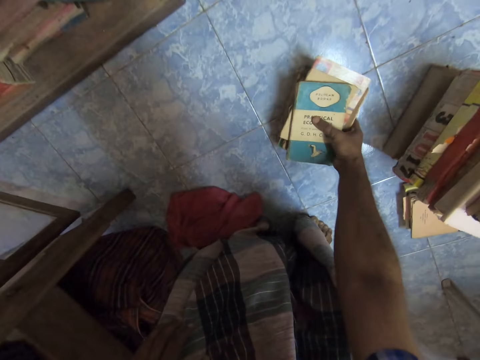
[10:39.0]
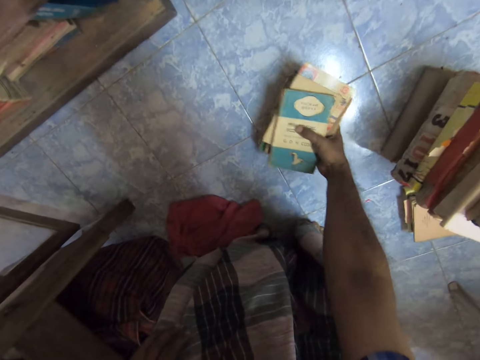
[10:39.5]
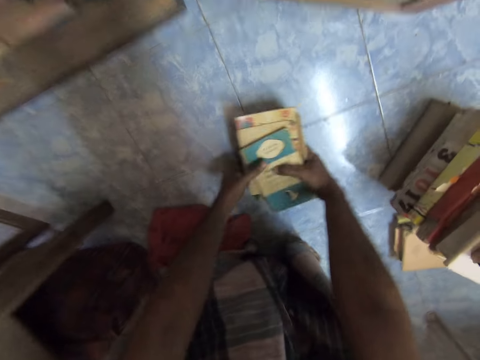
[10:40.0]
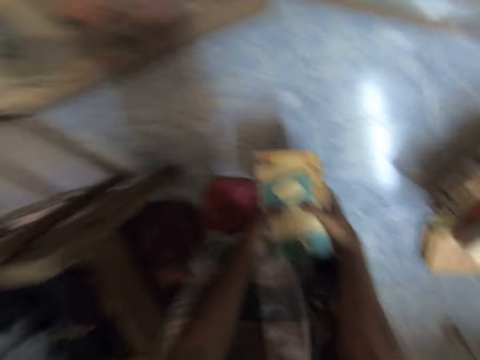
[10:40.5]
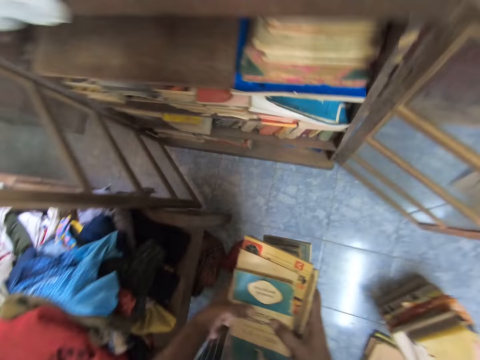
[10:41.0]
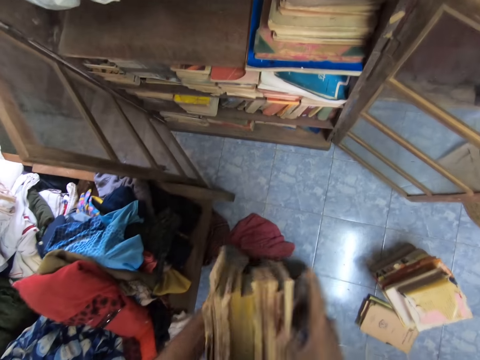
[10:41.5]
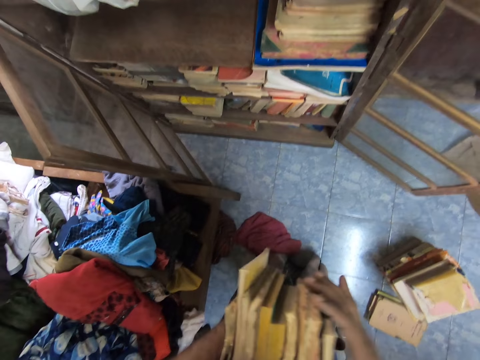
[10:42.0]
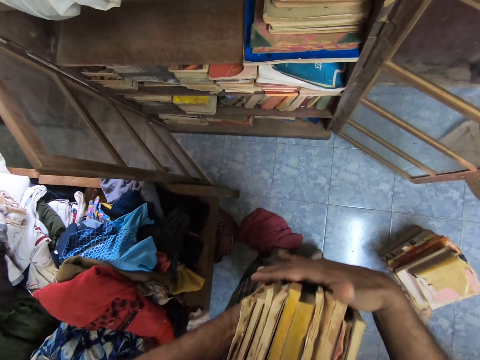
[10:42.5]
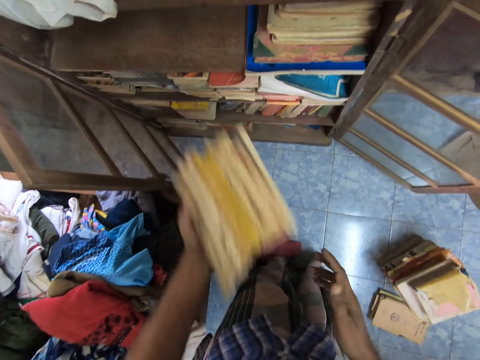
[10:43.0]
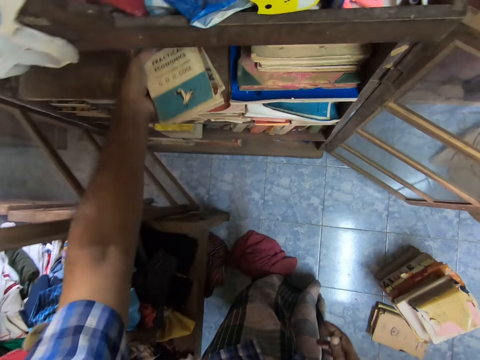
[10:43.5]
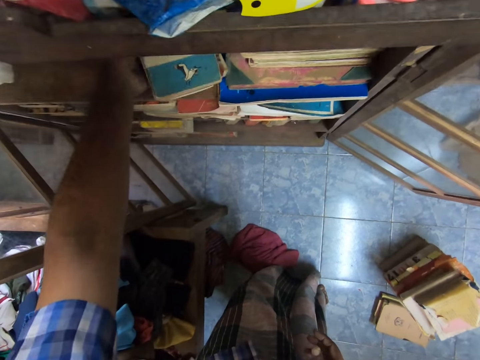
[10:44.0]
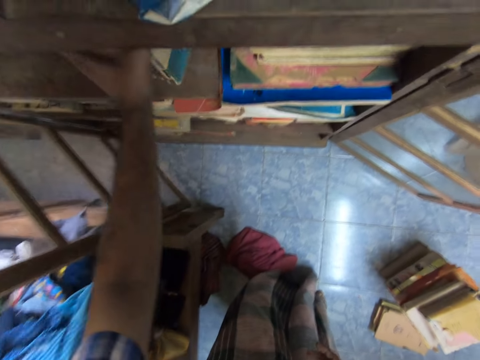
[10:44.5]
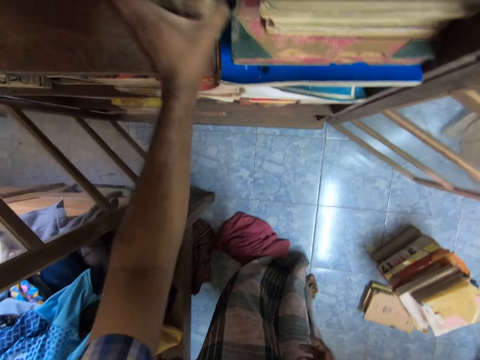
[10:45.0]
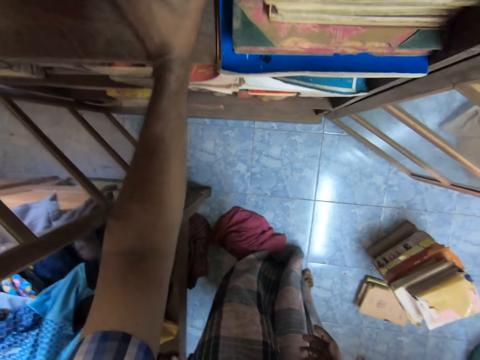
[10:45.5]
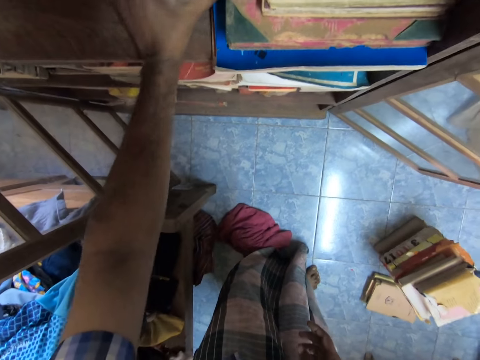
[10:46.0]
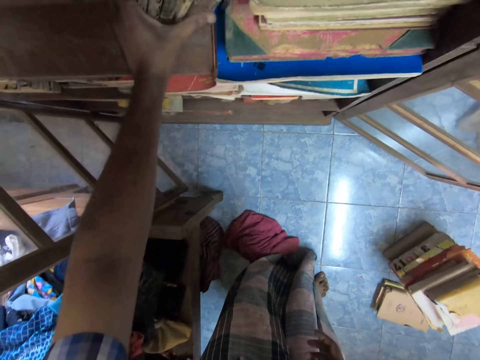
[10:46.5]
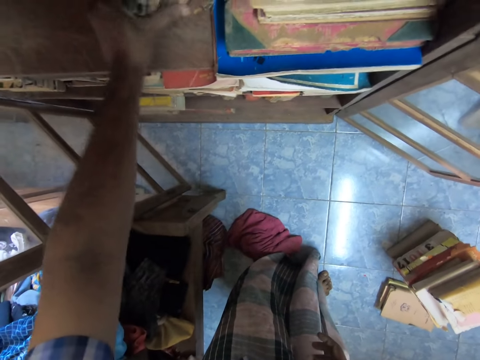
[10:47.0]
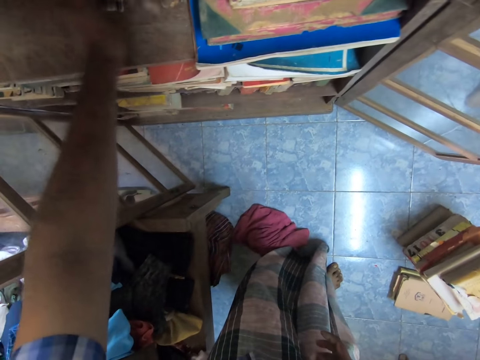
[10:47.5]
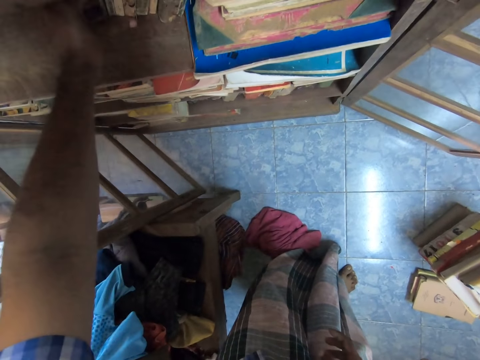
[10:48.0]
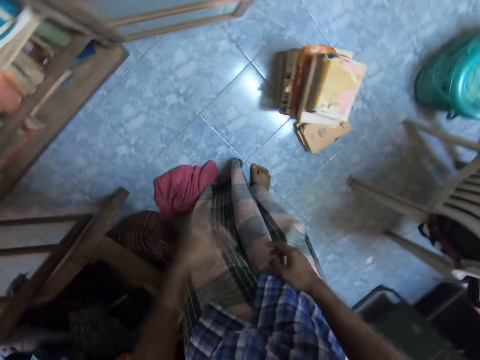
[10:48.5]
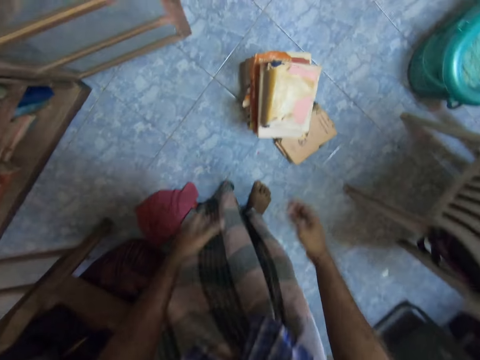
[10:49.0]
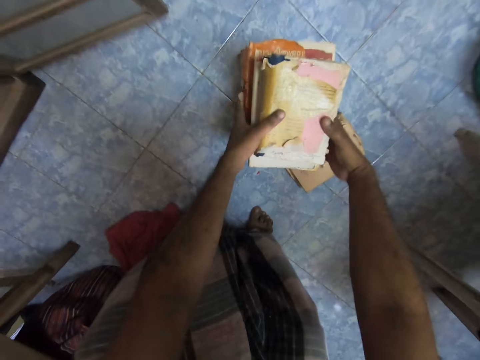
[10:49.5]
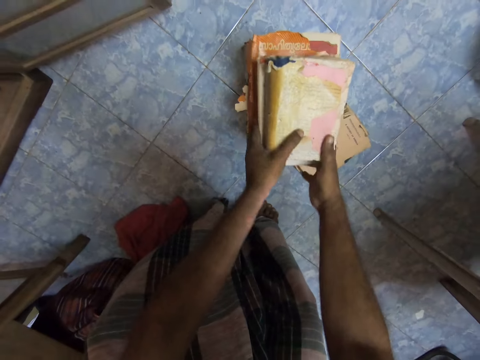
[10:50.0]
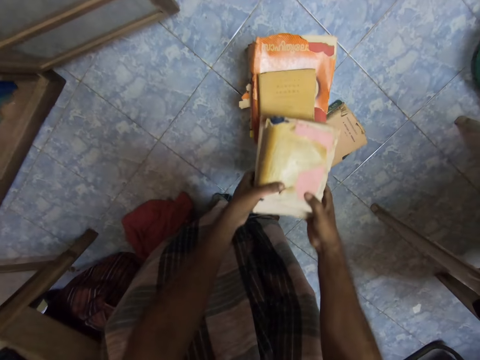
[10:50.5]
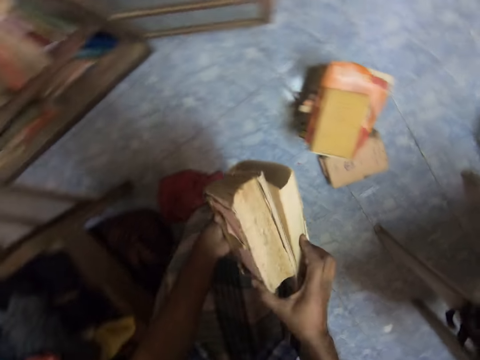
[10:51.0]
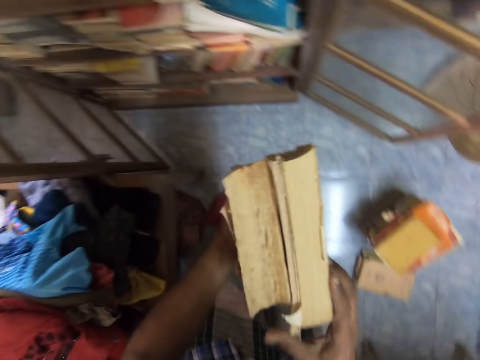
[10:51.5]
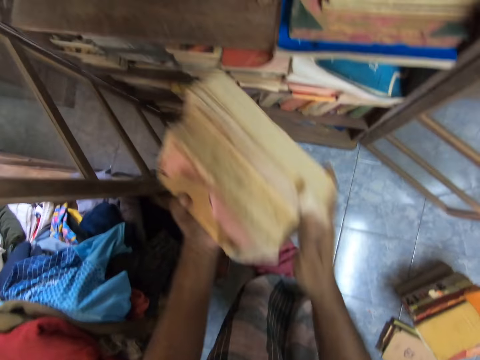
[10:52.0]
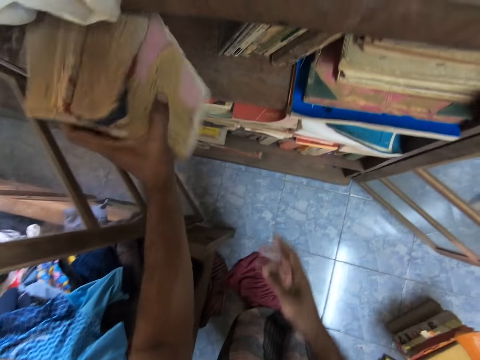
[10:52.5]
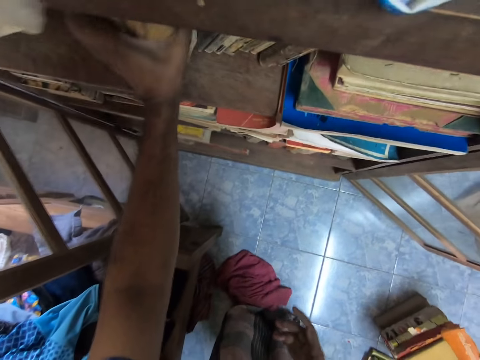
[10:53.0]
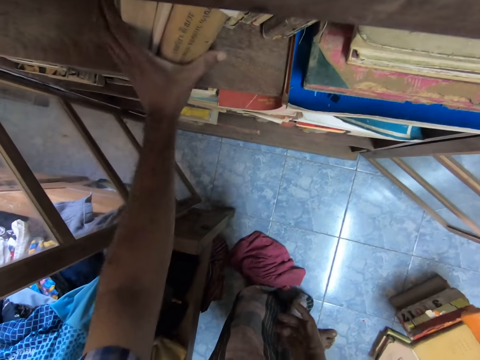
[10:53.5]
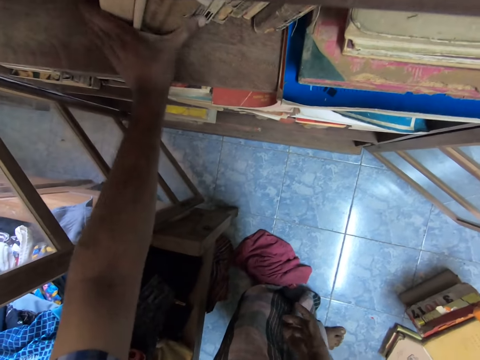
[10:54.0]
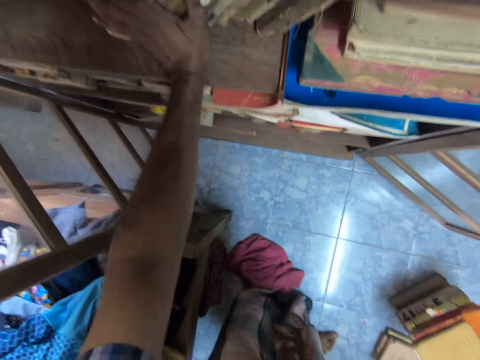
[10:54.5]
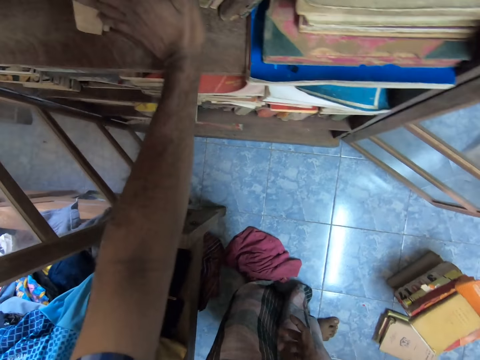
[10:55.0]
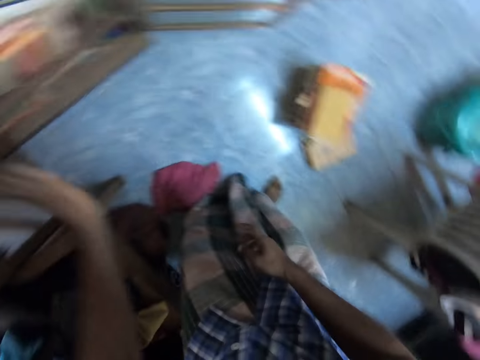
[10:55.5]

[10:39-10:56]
The camera wearer picks books with both hands. They adjust the books and push the books. They place the book in the shelf. They adjust the books. They pick the books. They place the book in the shelf. They adjust the books.

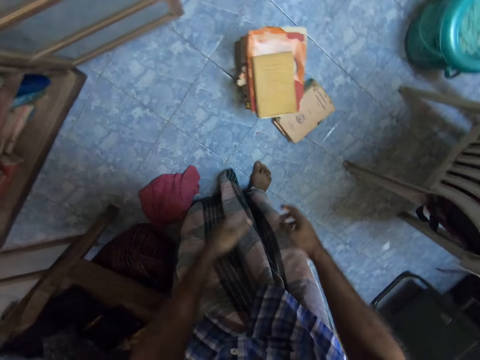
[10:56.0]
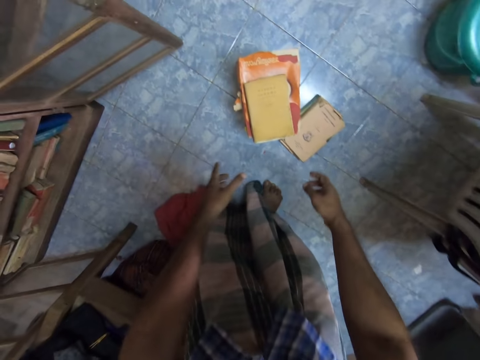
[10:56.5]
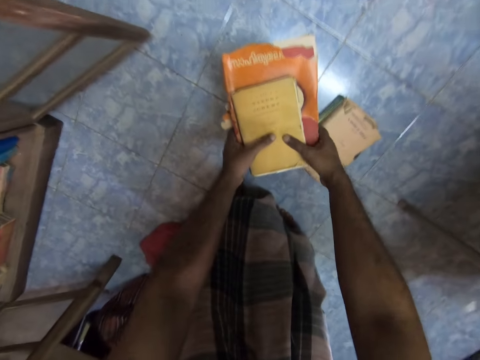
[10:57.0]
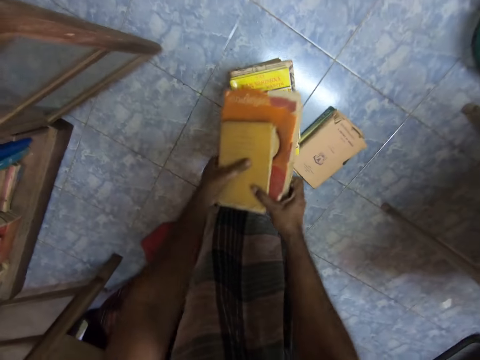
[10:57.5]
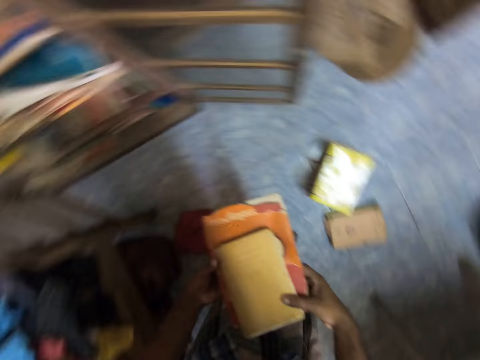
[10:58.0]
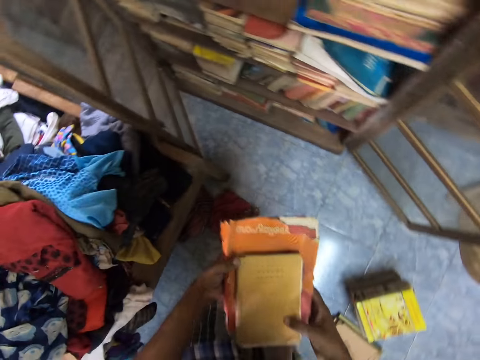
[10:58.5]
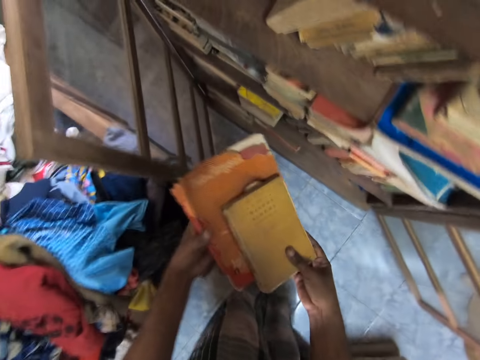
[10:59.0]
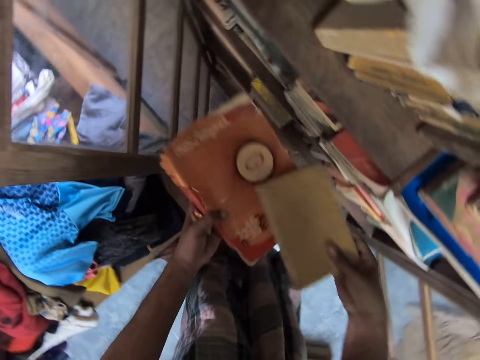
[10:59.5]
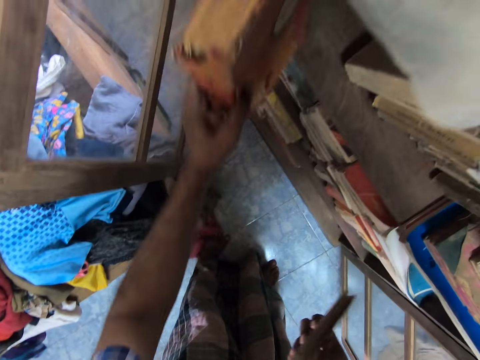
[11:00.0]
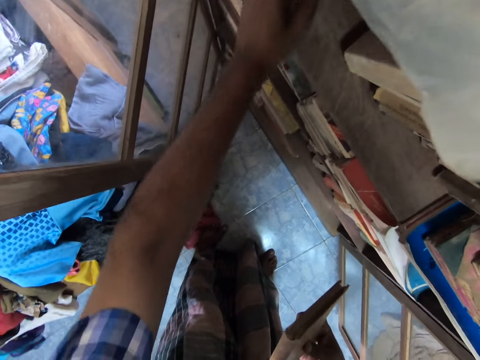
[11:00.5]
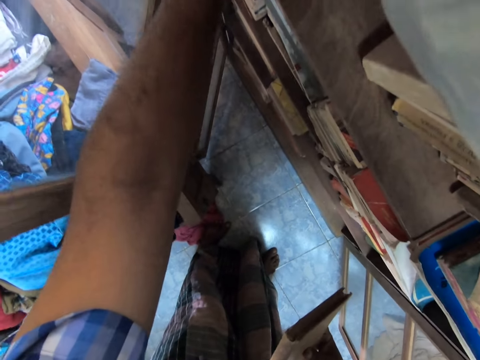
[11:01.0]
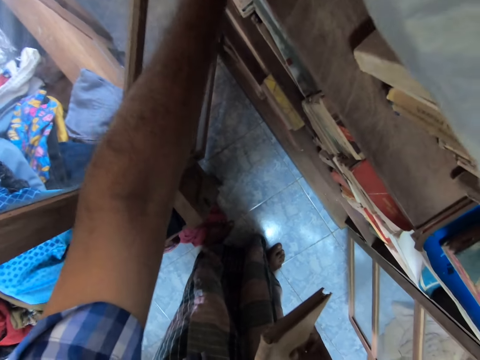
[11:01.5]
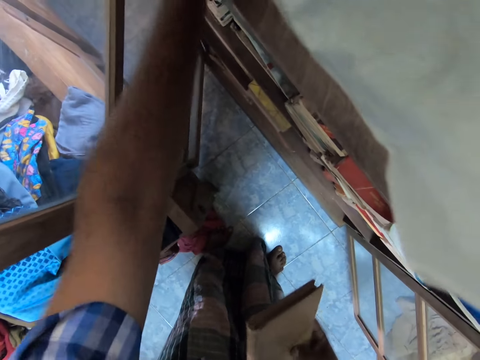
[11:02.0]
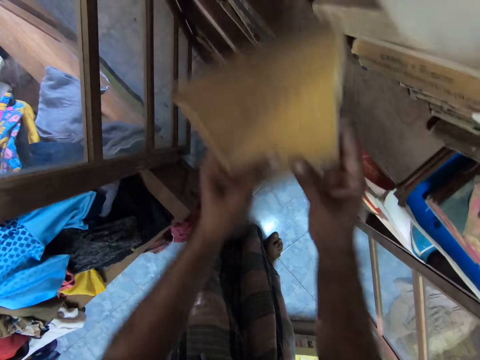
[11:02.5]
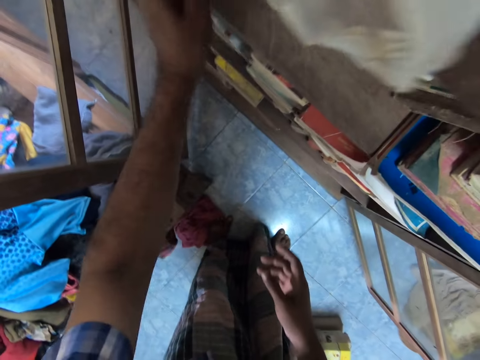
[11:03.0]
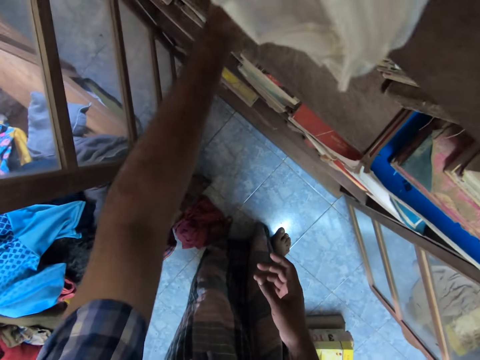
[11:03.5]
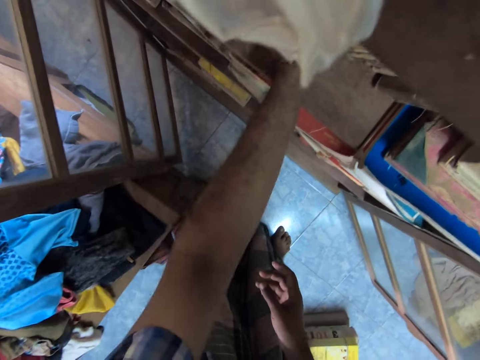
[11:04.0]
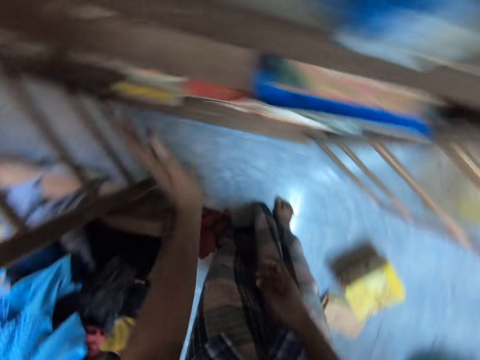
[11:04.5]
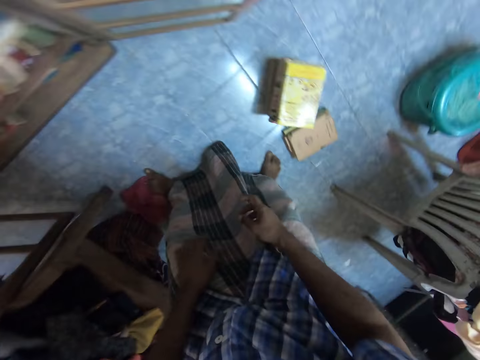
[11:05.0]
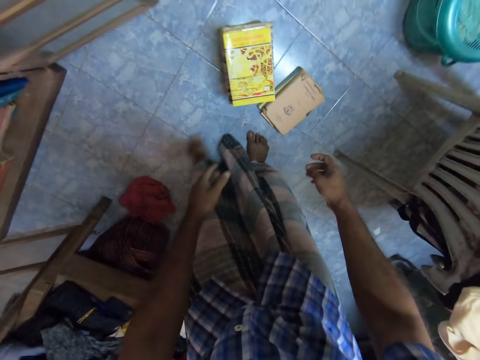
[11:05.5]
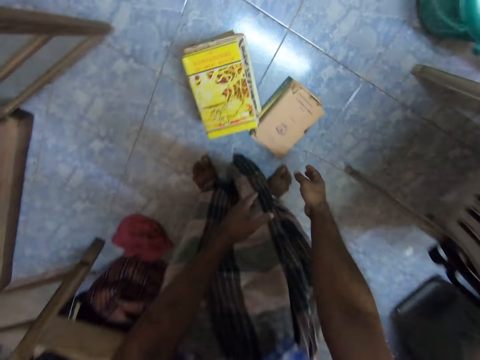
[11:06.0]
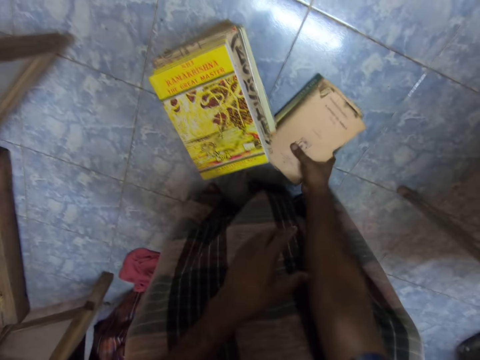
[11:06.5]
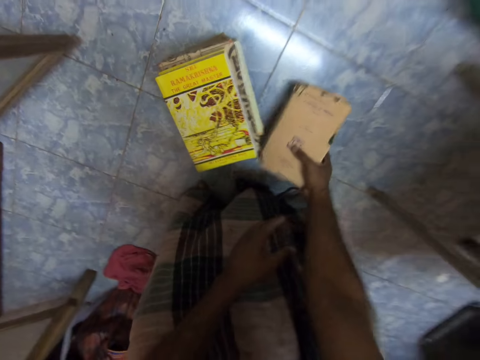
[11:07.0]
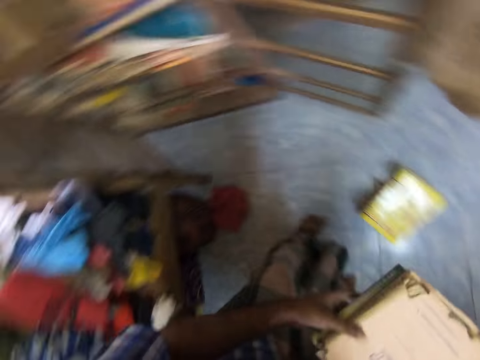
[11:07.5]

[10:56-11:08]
The camera wearer picks the books. They hold the book with the right hand. They place the book in the shelf. They put the book on the left hand. They pick the book. They place the book in the shelf. They pick the books.
